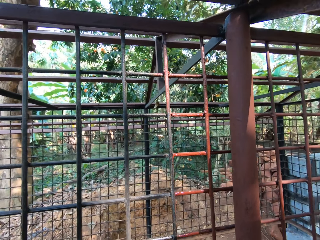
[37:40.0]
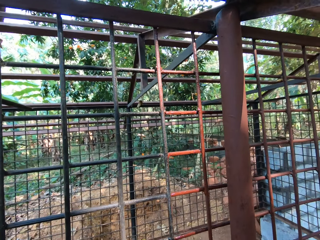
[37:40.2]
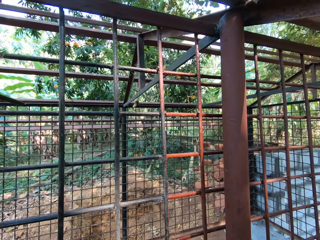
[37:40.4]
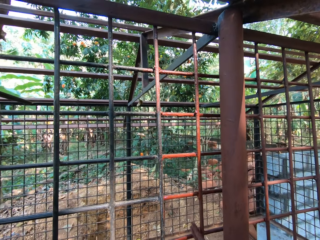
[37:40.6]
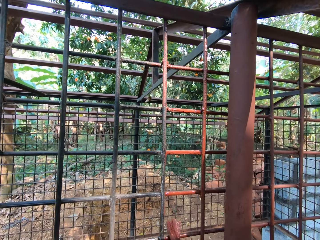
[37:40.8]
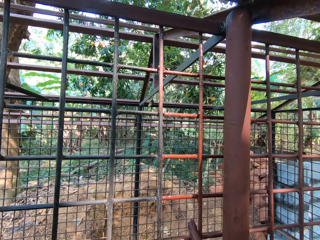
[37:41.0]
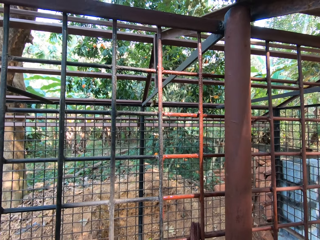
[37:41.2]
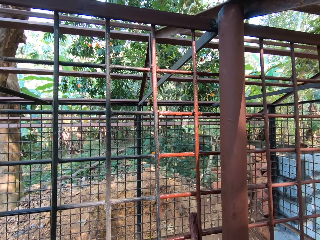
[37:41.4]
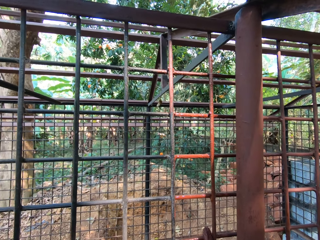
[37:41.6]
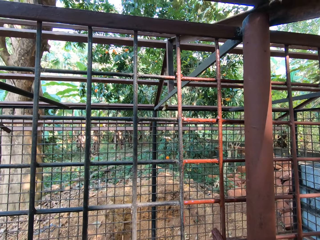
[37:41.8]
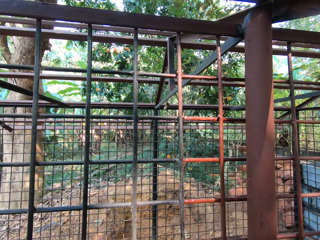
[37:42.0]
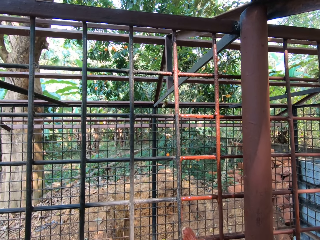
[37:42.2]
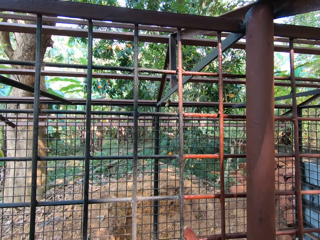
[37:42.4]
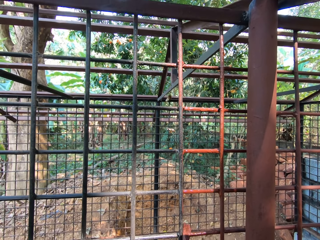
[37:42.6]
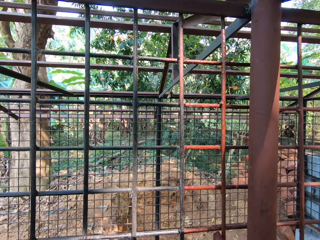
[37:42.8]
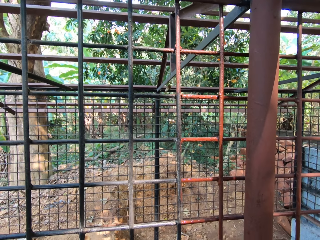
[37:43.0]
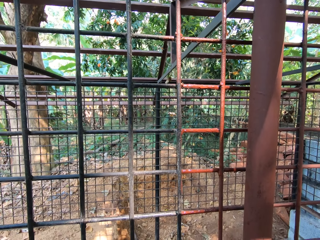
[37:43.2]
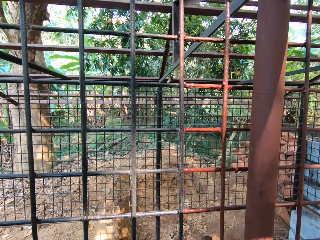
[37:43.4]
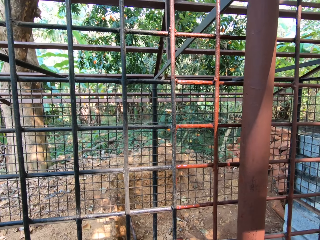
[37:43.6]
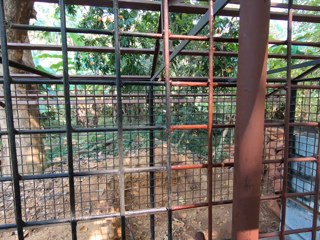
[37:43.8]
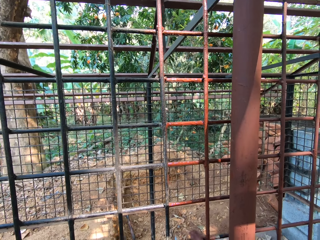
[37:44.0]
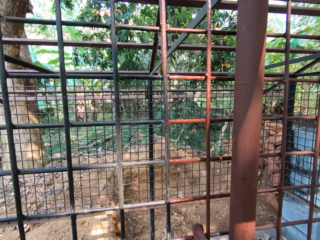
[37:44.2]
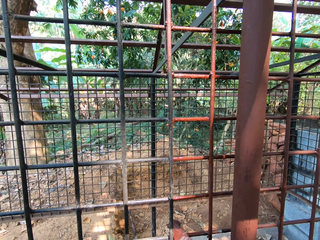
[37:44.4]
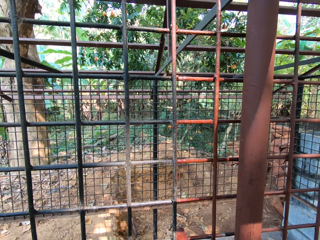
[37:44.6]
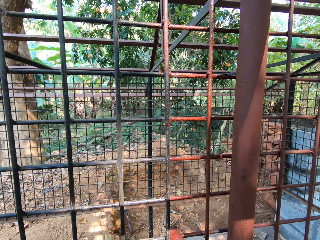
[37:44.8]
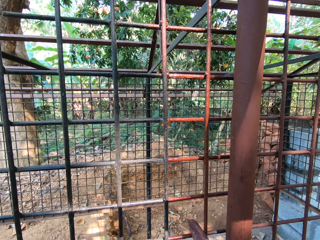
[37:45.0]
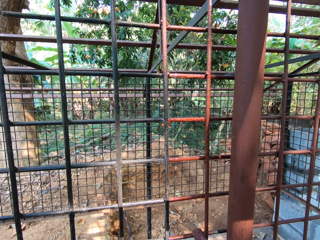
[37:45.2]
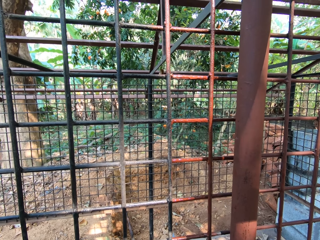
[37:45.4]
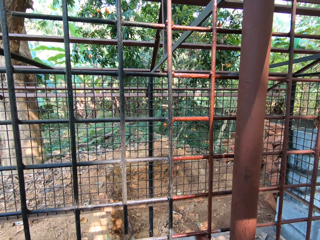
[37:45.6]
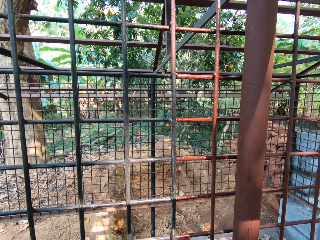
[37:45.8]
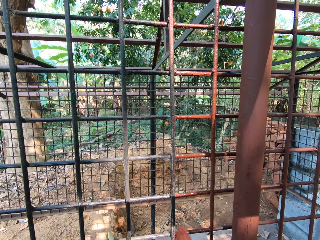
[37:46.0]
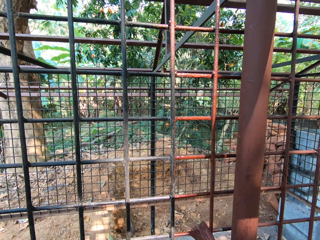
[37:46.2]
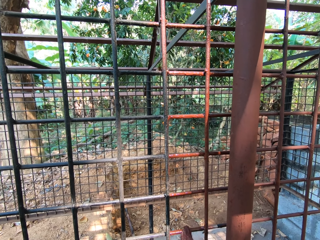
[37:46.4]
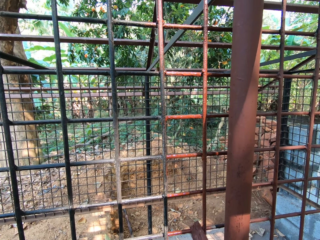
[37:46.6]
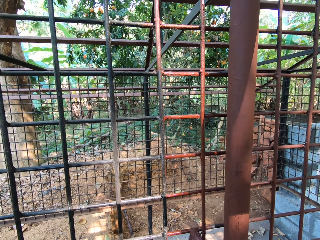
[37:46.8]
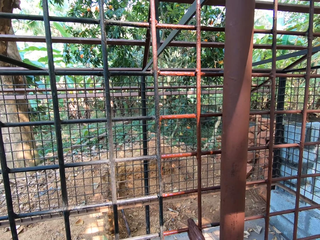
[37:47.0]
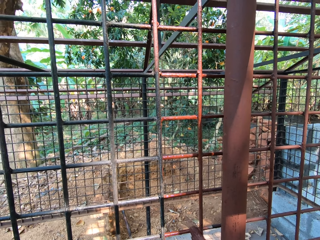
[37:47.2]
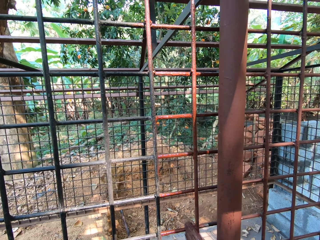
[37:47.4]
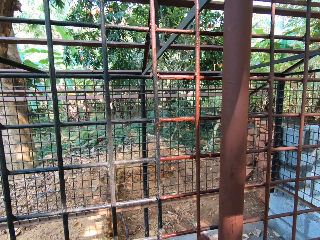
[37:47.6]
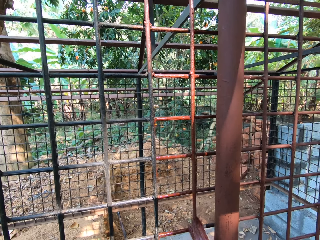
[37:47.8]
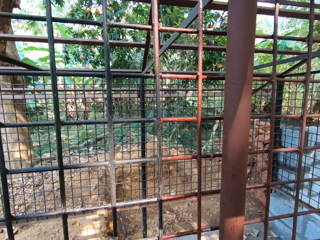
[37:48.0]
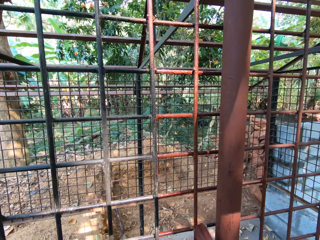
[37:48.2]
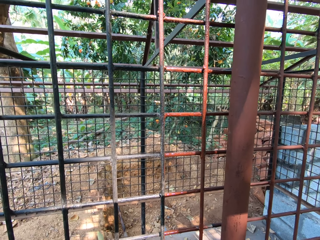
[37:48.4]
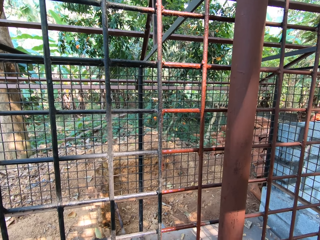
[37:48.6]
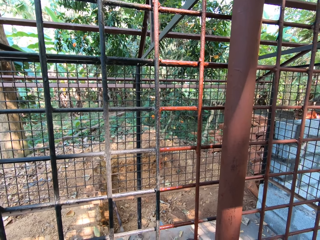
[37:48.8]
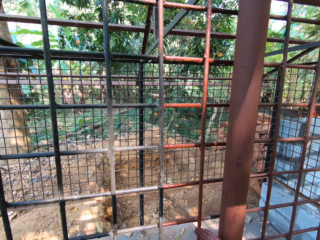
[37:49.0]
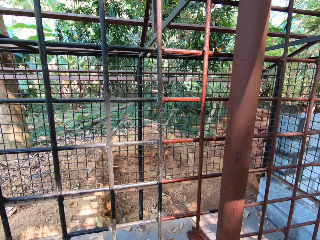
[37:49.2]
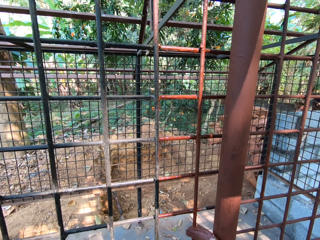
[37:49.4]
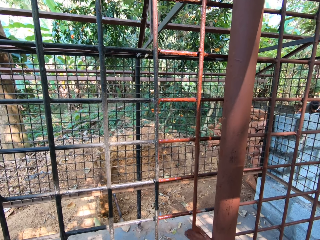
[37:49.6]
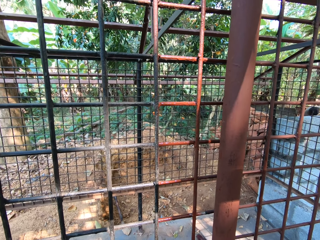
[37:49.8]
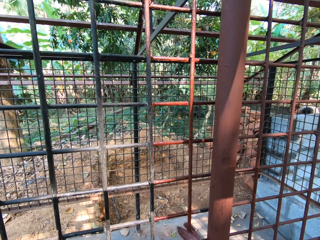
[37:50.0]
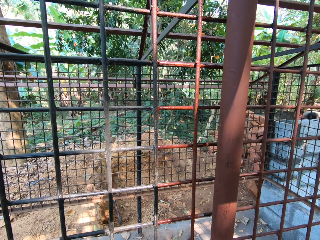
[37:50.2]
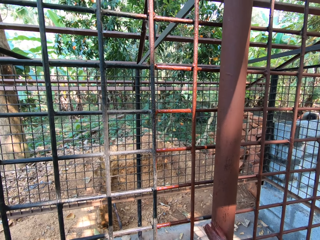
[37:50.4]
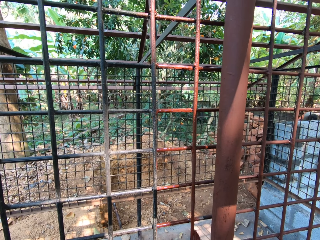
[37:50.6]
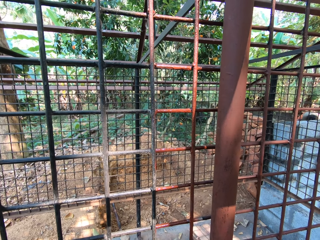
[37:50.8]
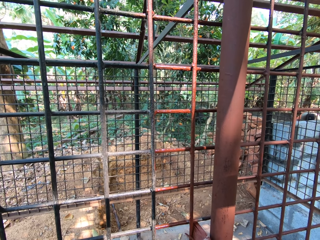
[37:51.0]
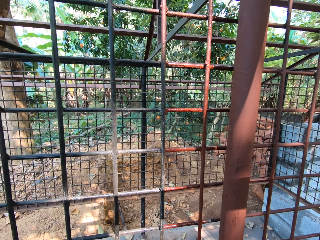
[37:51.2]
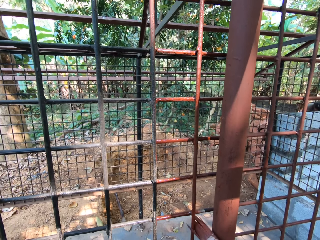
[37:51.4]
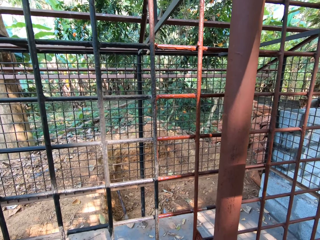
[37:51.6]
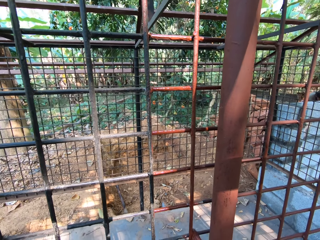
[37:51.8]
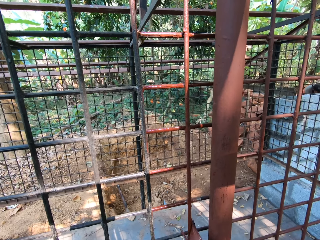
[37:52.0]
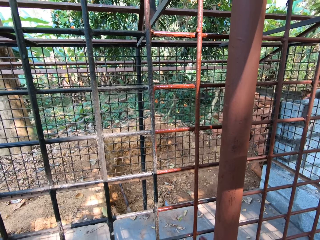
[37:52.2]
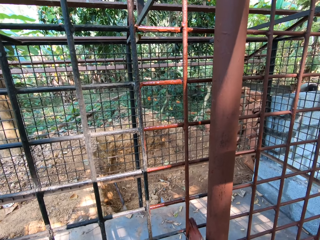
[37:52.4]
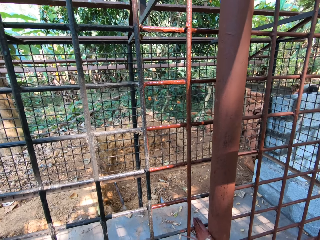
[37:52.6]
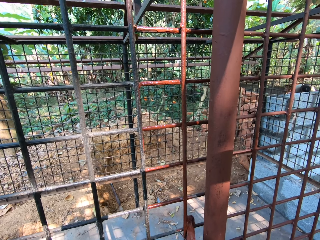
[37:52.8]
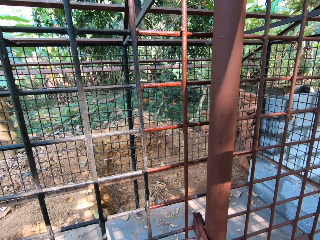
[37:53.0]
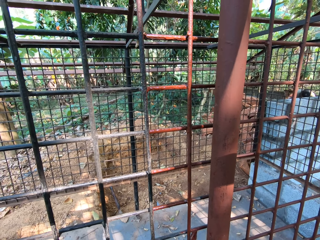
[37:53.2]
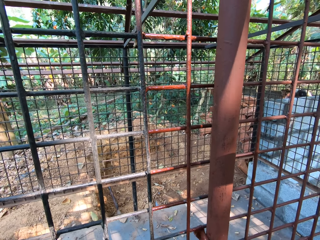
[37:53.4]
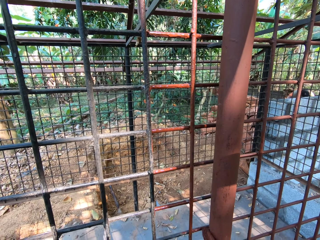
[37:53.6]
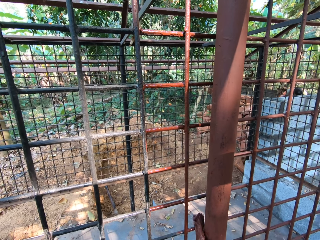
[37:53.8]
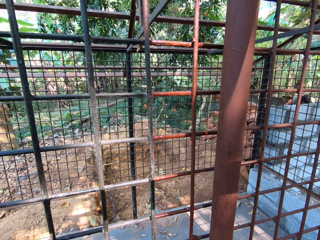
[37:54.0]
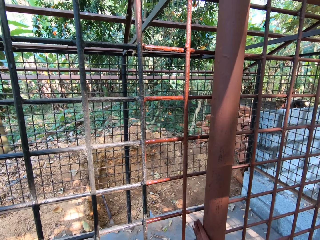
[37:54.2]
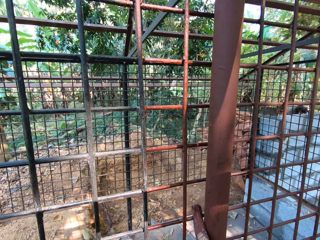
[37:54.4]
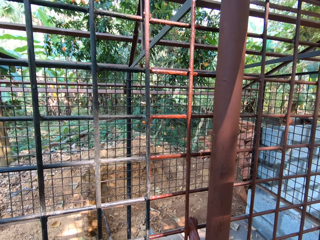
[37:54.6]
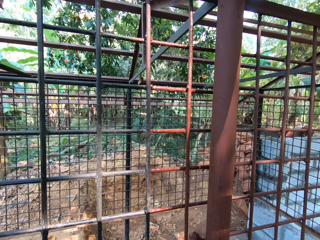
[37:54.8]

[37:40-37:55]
The camera wearer paints the metal with the brush. He looks at the metal. He paints the iron mesh with the paintbrush in his right hand. The man converses with the camera wearer. The camera wearer paints the metal with the brush. He paints the metal with the brush again.

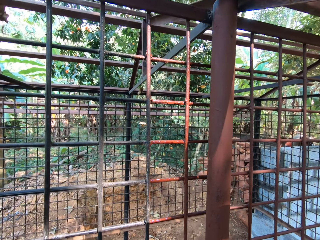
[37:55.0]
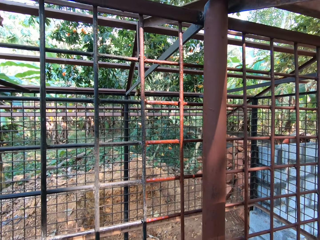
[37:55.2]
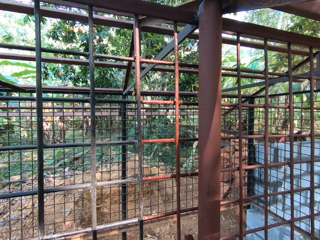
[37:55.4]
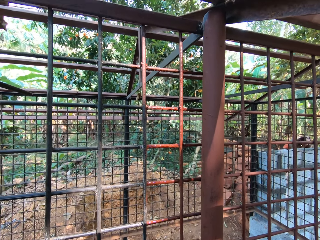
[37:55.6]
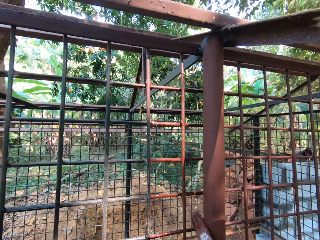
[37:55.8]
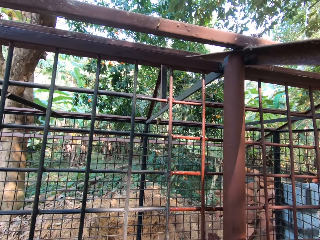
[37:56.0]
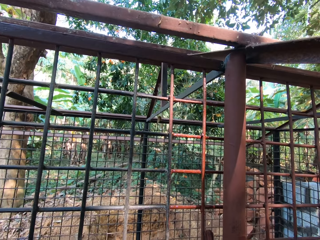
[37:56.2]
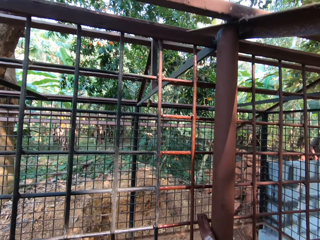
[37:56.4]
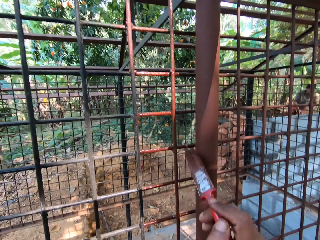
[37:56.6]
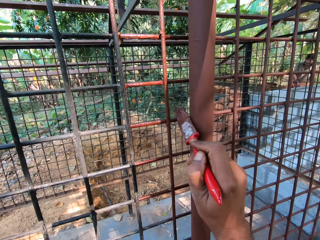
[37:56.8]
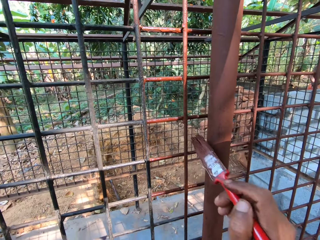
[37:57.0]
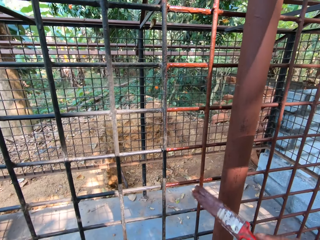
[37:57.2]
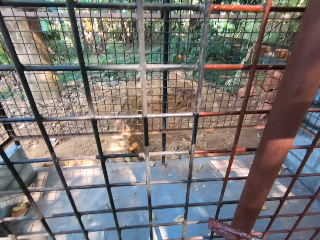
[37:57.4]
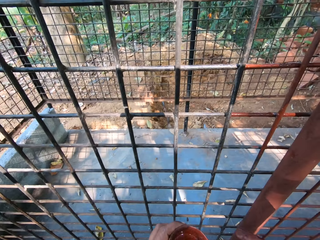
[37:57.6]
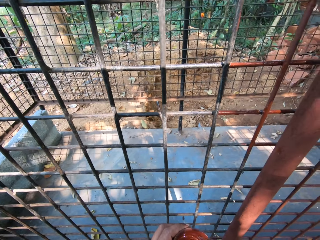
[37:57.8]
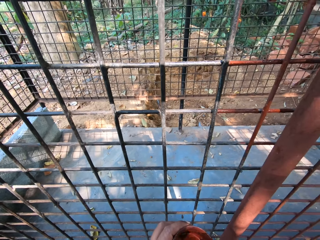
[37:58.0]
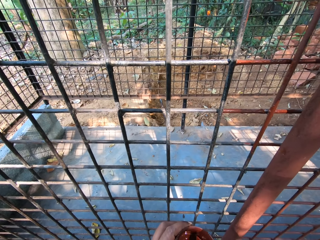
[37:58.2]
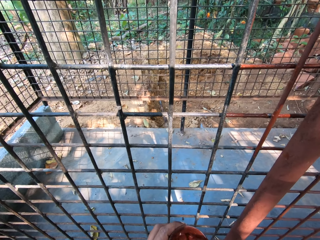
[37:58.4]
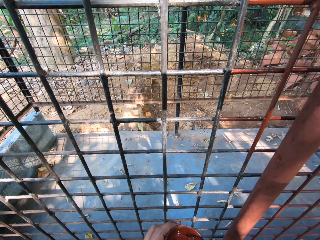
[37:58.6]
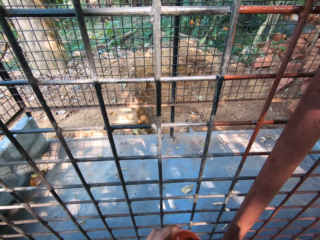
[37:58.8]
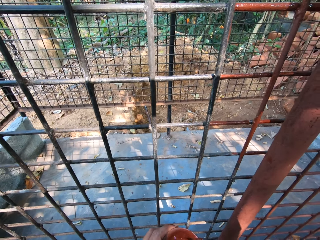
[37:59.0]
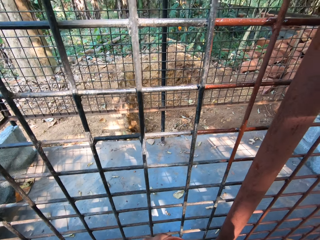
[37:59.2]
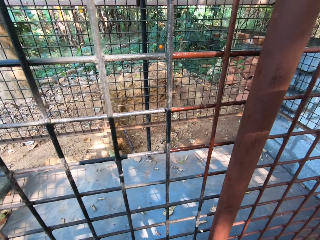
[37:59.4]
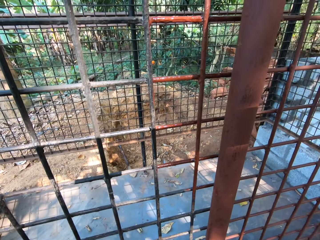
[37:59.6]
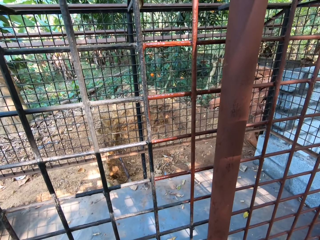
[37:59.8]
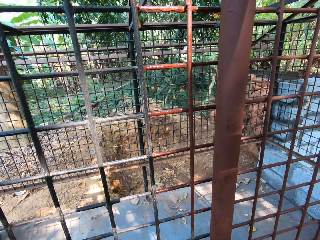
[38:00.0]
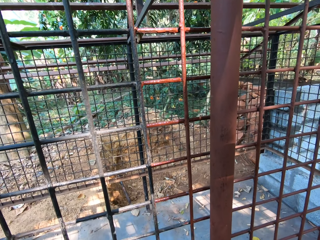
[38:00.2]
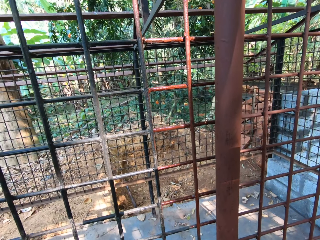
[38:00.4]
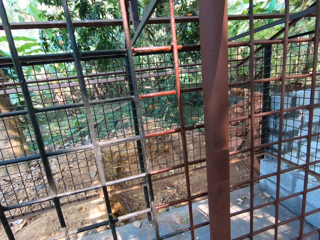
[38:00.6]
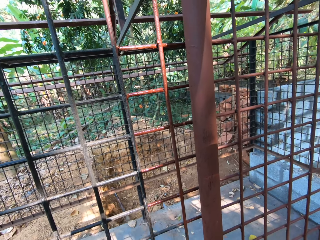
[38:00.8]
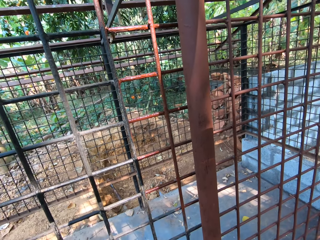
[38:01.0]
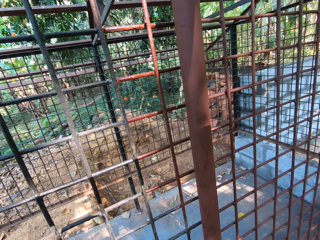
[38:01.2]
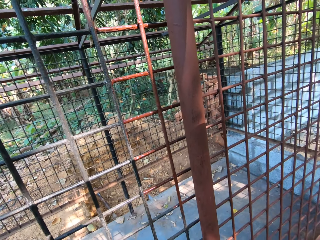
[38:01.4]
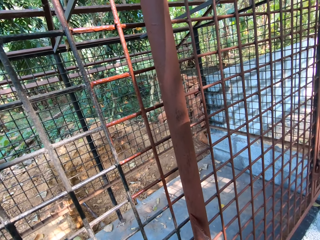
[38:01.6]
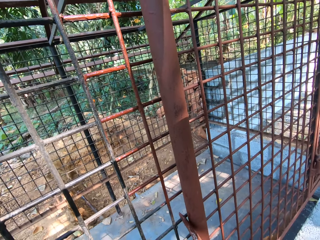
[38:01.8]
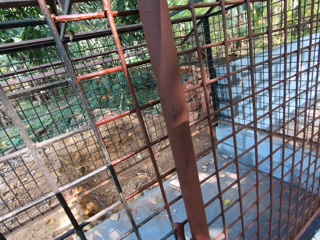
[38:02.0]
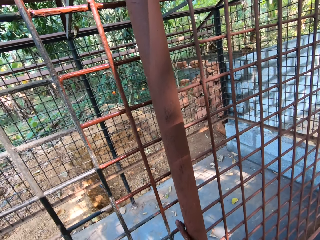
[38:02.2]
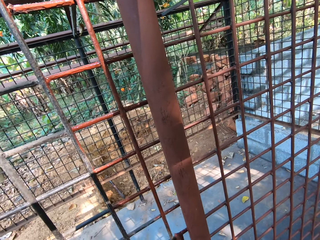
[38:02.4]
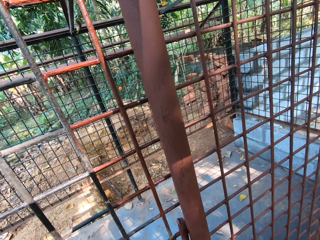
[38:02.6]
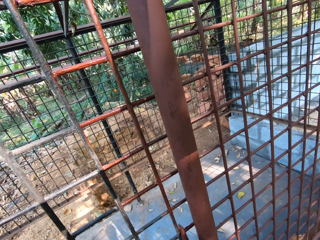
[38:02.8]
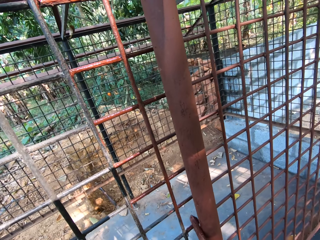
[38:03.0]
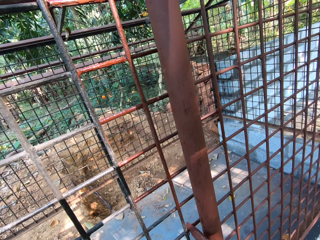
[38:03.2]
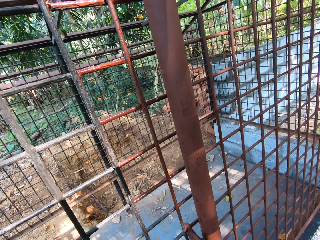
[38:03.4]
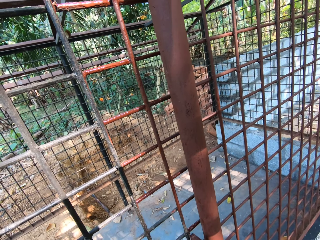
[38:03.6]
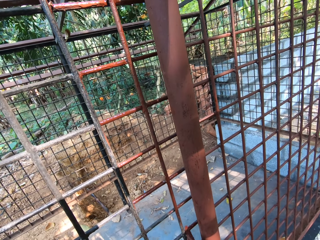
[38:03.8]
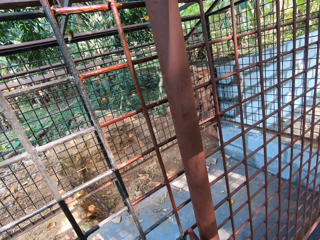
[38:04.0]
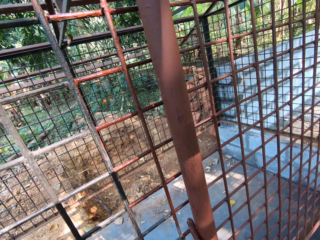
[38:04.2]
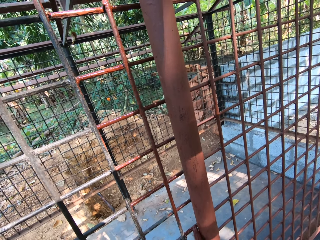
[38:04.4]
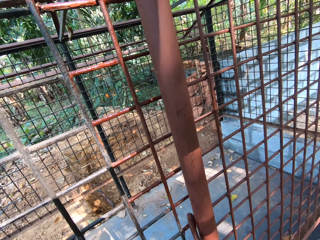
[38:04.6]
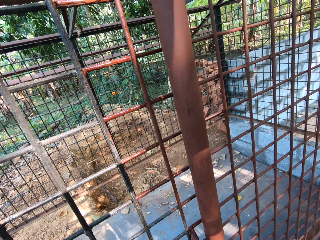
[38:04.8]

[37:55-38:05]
The man converses with the camera wearer. The camera wearer paints the iron mesh with the paintbrush in his right hand. He dips the paintbrush into the cup of paint with his right hand. He paints the iron mesh with the paintbrush in his right hand.
